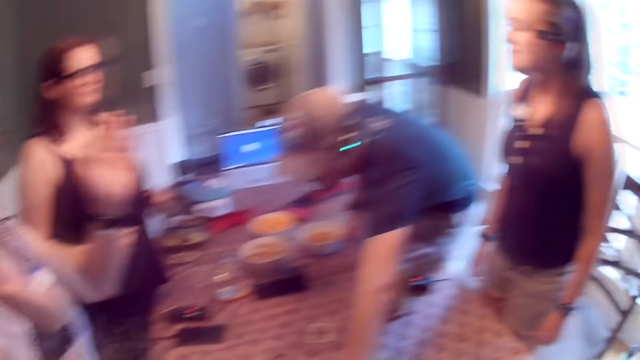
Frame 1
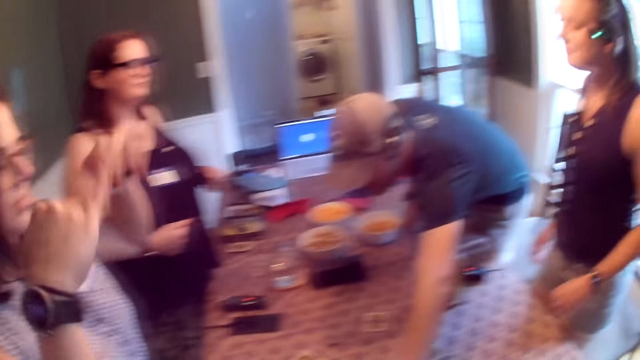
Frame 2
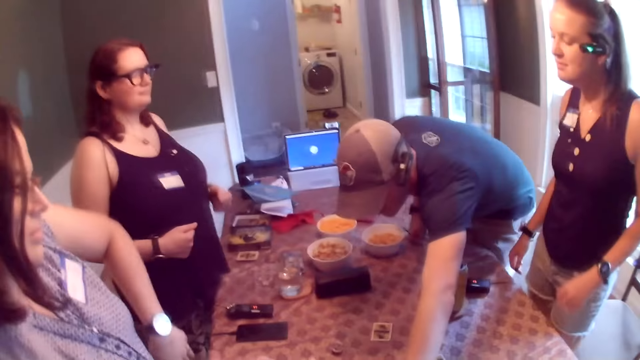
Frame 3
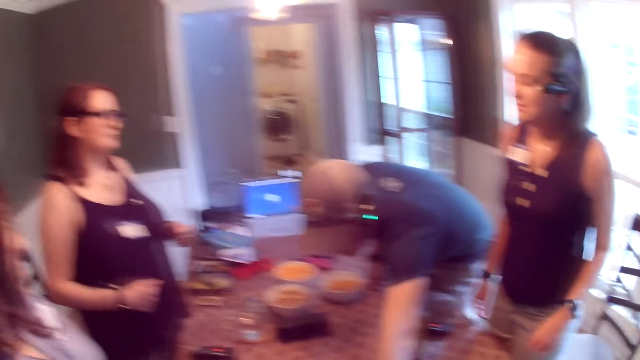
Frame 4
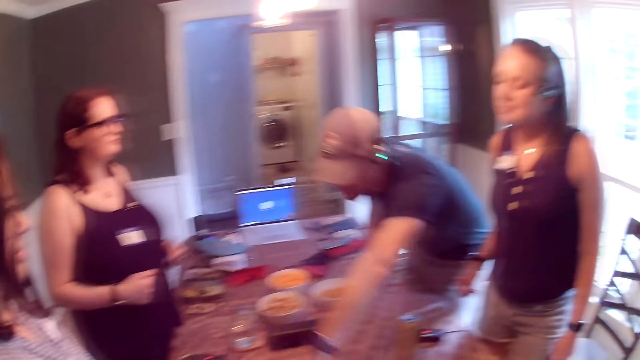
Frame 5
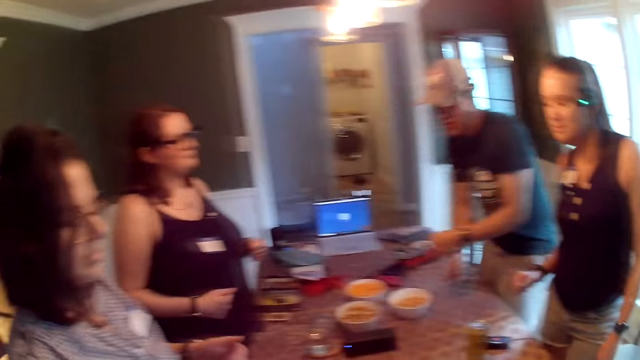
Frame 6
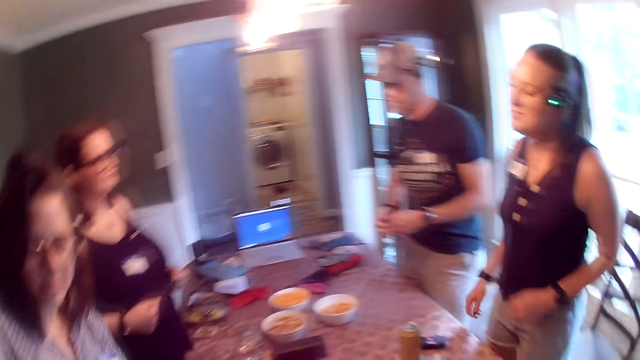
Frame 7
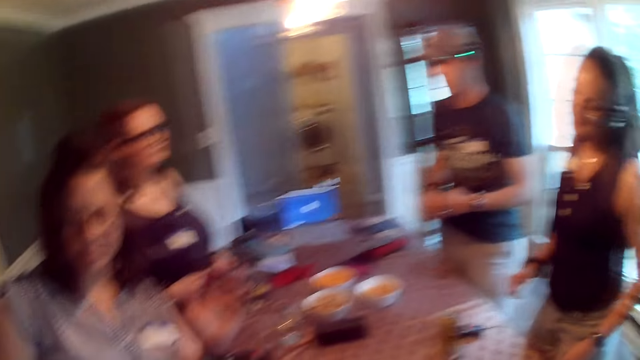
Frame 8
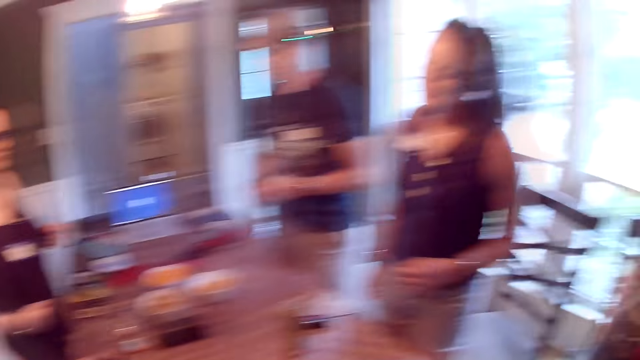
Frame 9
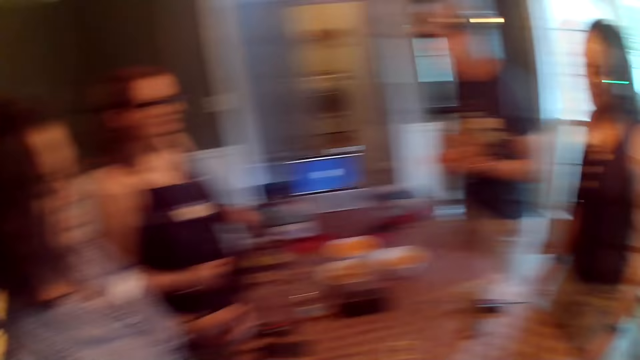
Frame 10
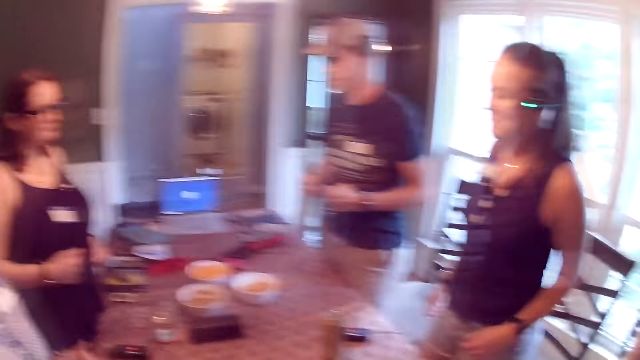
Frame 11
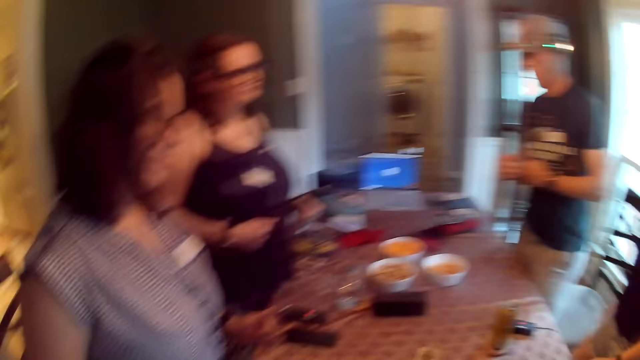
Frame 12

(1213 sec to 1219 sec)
The man moves a card on the table with his left hand.

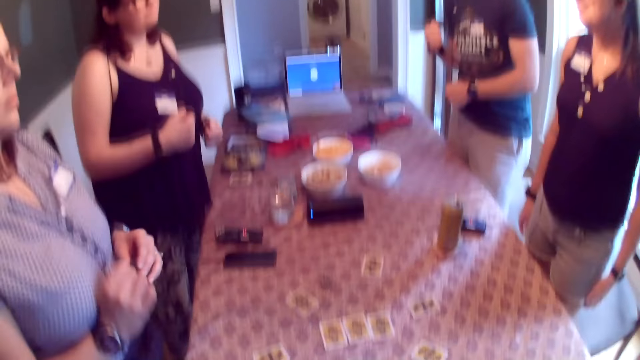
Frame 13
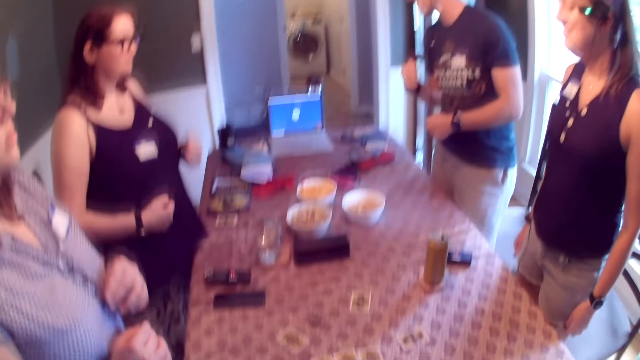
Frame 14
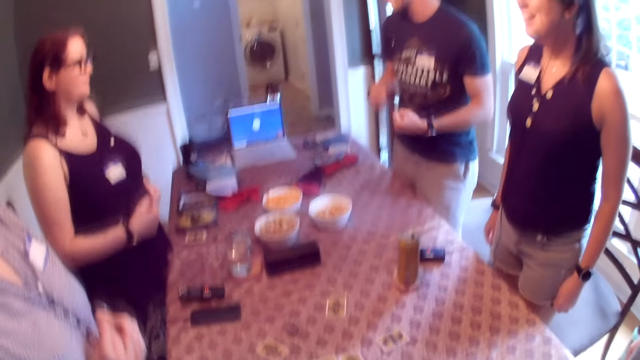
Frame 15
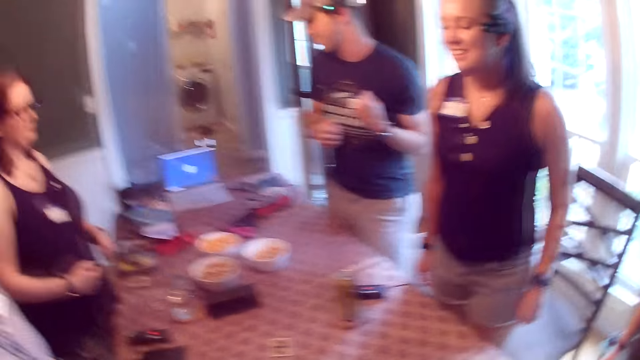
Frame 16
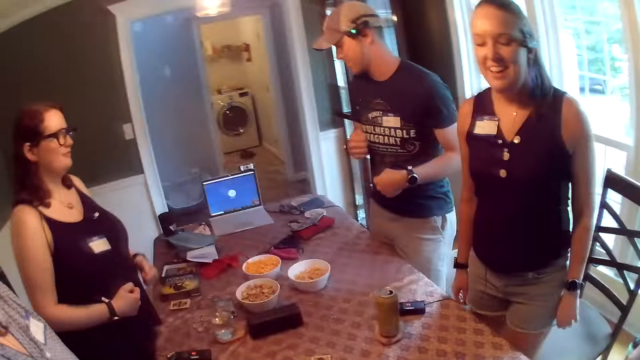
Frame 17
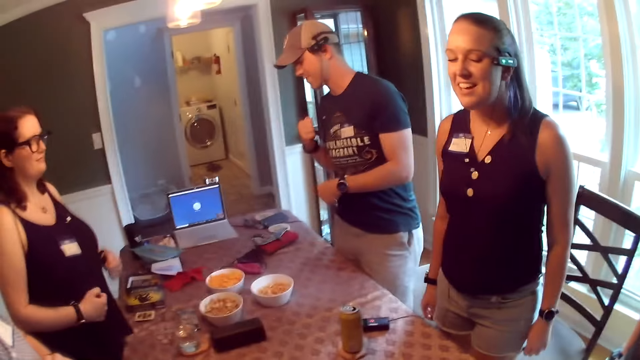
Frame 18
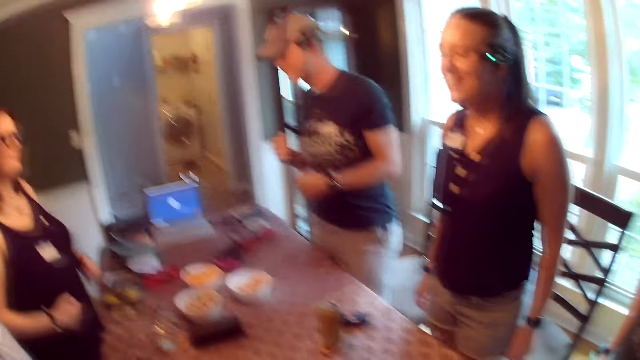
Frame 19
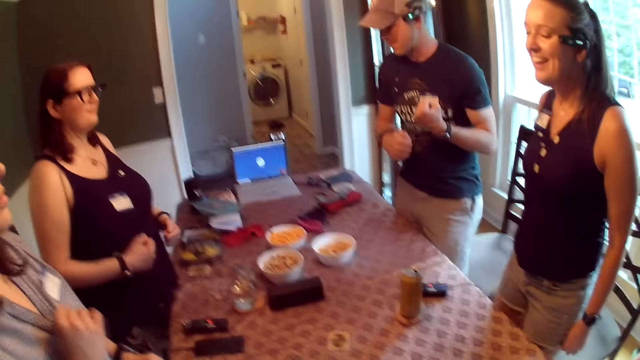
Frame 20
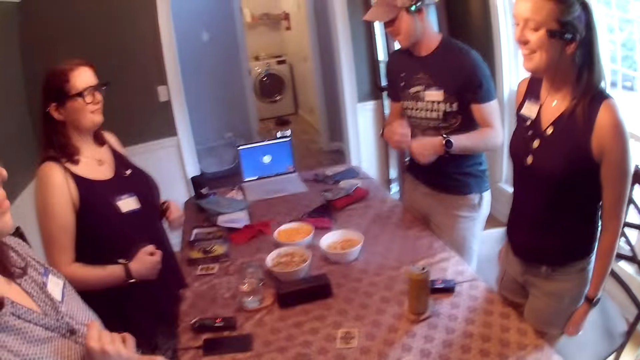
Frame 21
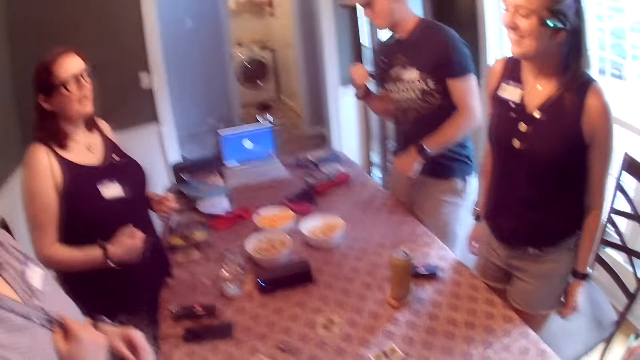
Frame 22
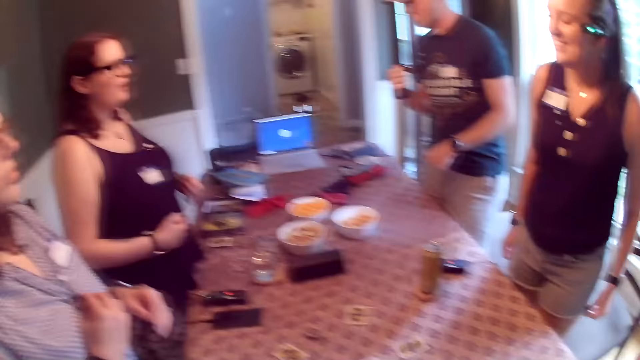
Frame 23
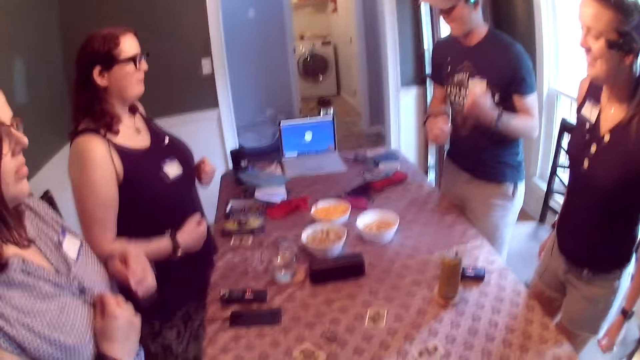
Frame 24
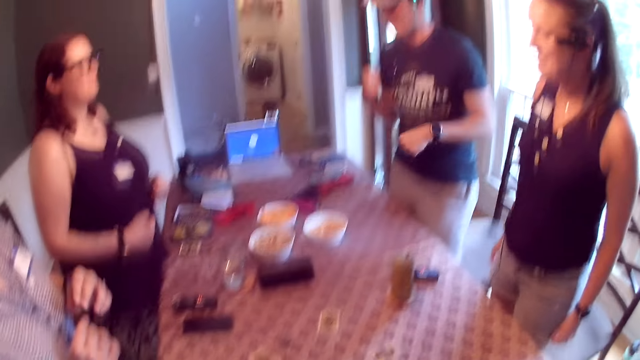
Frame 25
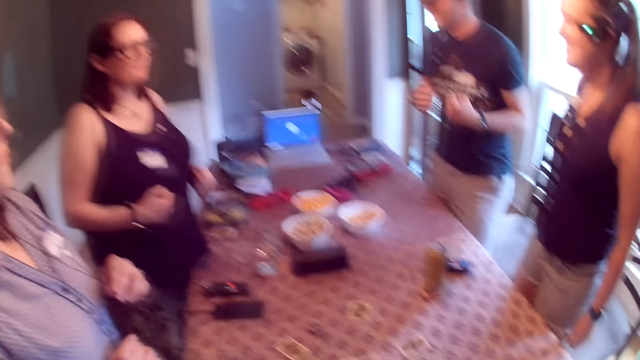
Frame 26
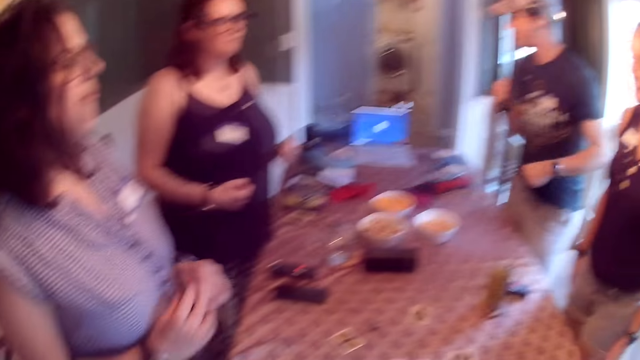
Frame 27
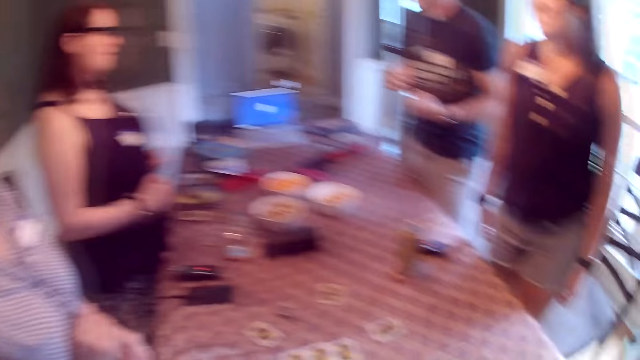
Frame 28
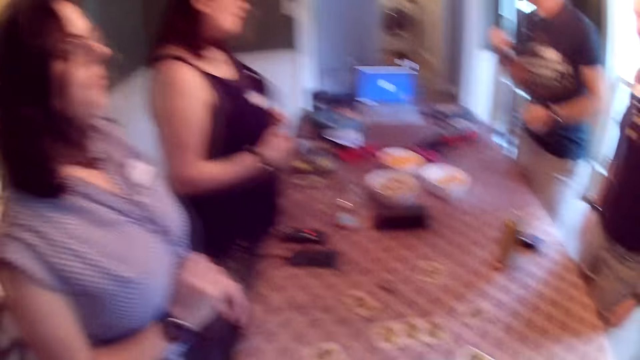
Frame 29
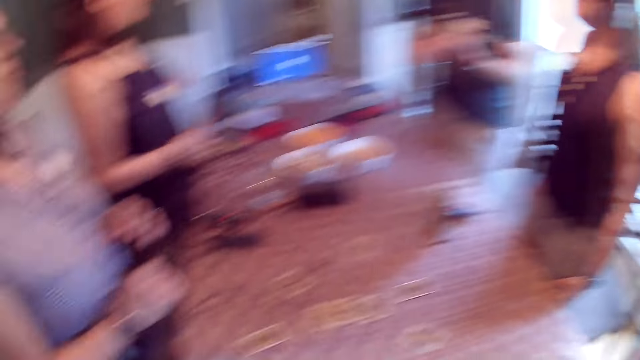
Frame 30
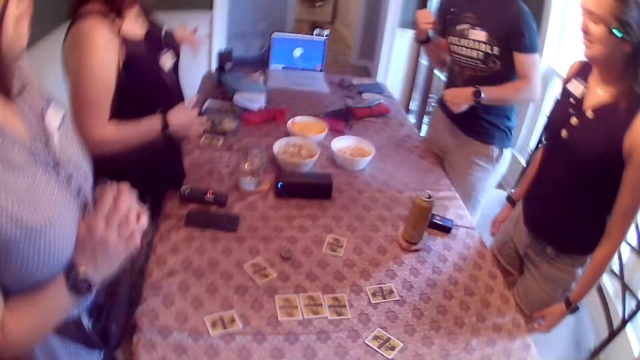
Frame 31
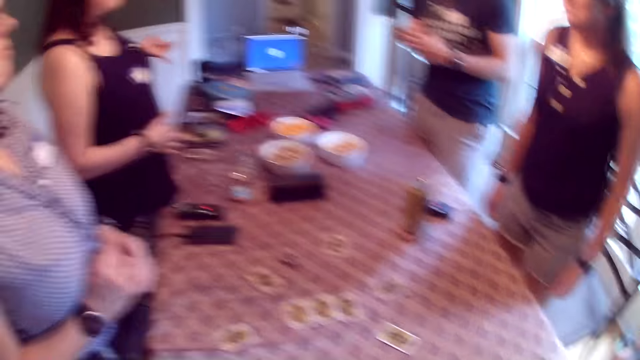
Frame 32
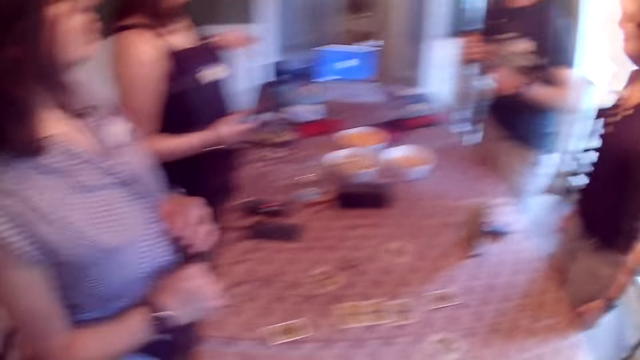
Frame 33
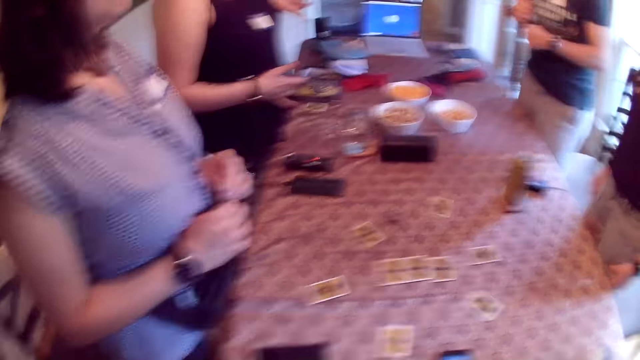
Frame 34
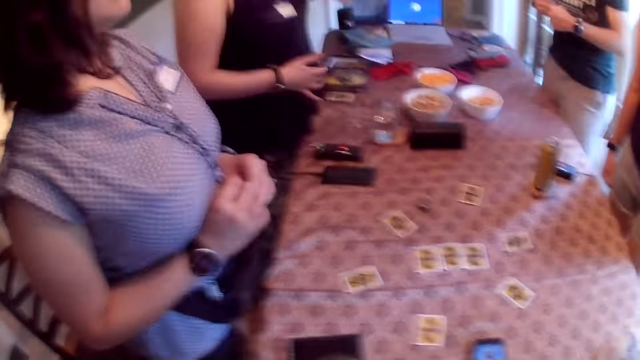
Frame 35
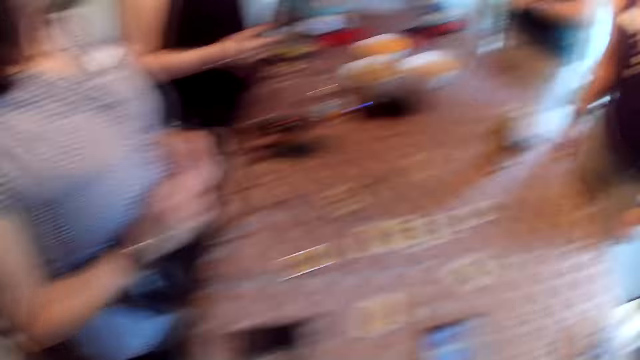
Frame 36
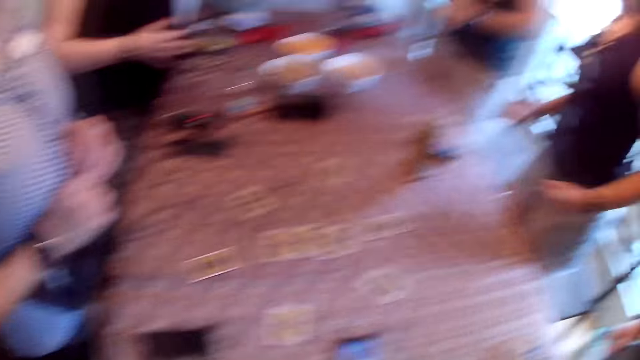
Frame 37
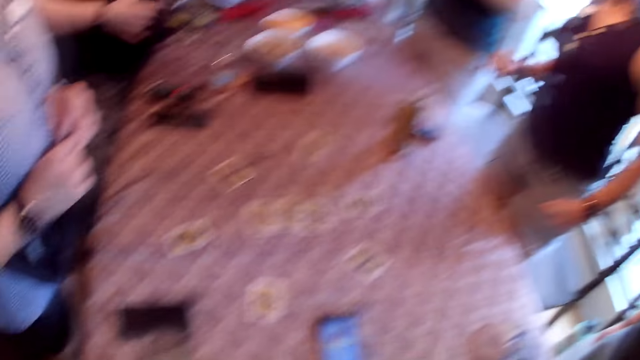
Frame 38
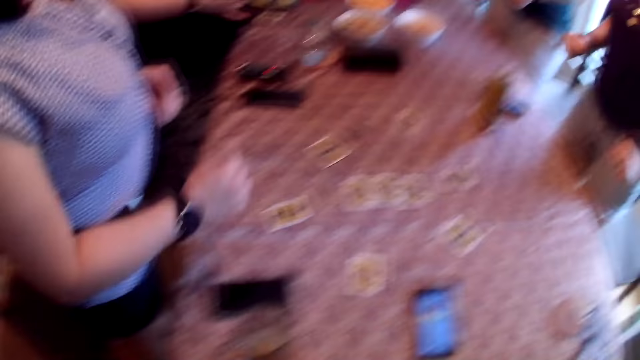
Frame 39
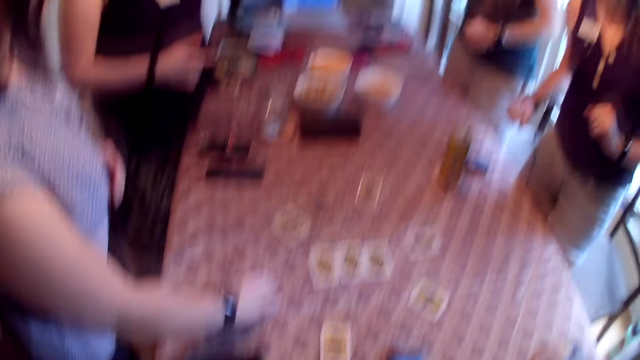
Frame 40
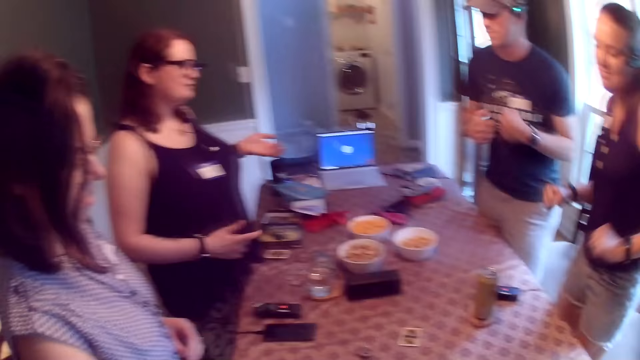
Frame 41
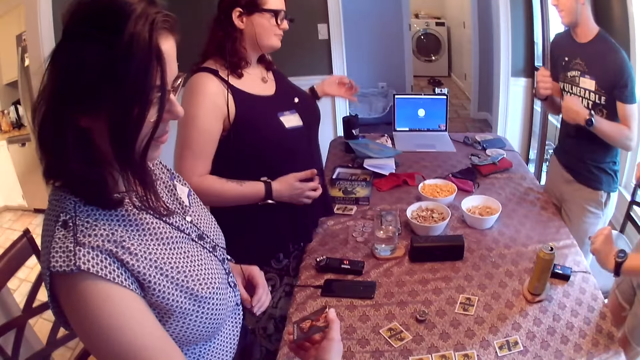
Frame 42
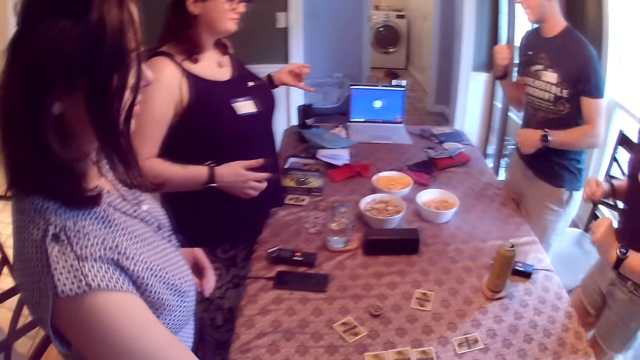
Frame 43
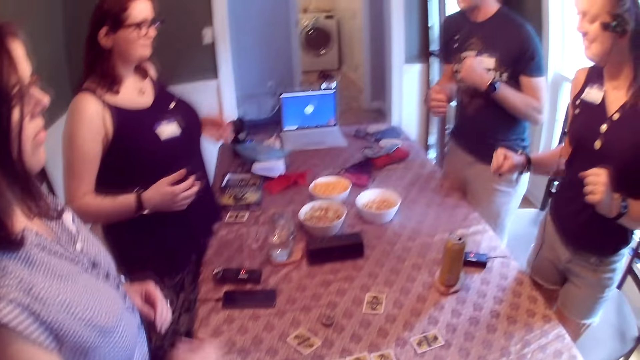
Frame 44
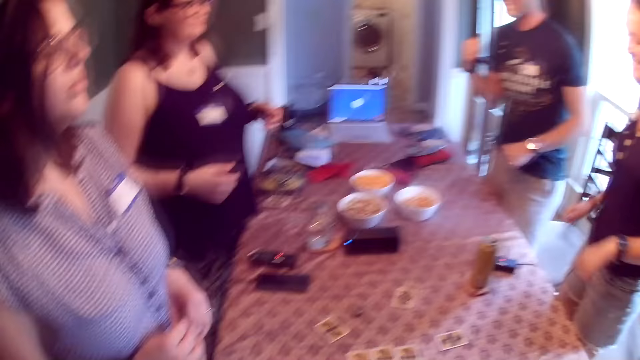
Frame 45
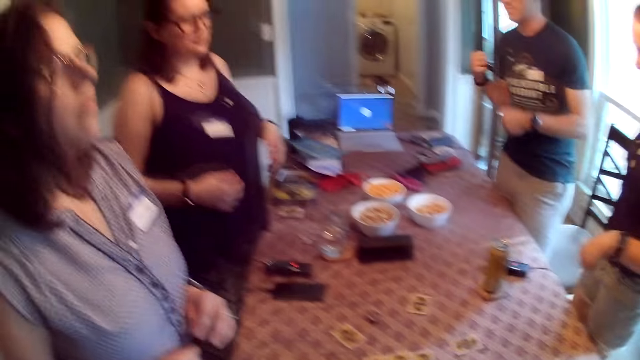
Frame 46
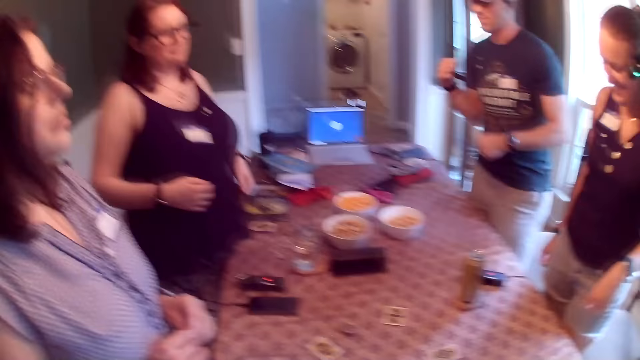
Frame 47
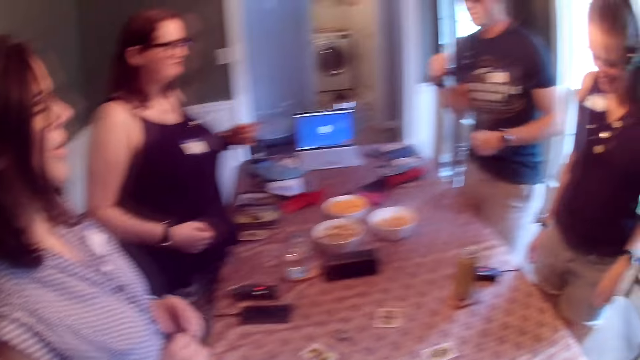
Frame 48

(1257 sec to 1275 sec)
The camera wearer converses with the people at the table. The woman picks up the card on the table with her right hand, checks the card in her right hand, and drops the card in her right hand on the table.
